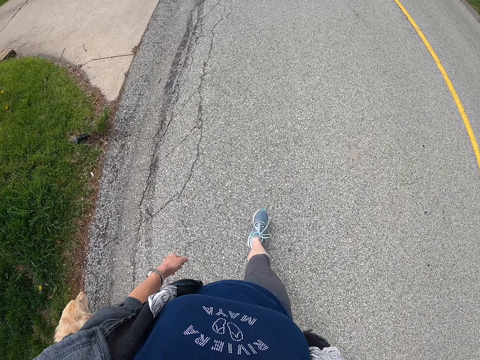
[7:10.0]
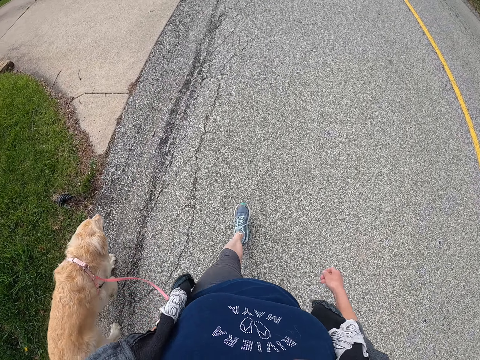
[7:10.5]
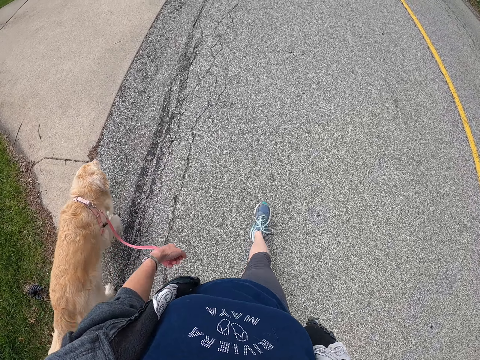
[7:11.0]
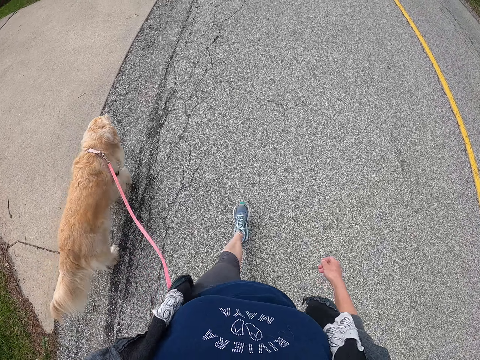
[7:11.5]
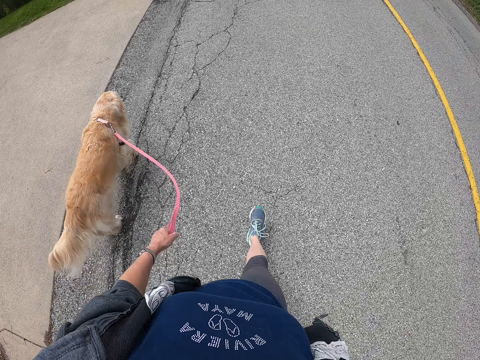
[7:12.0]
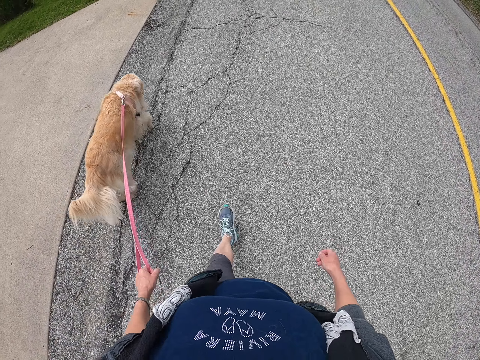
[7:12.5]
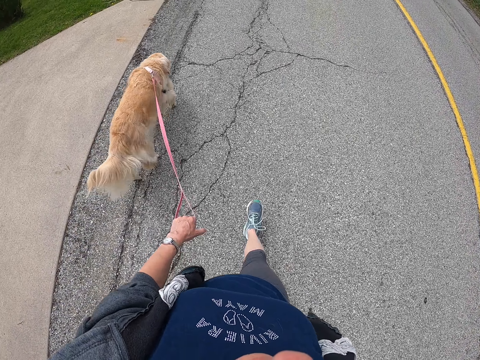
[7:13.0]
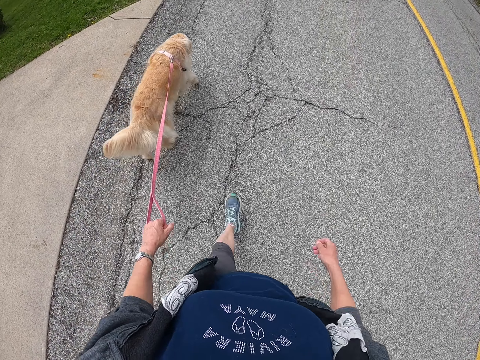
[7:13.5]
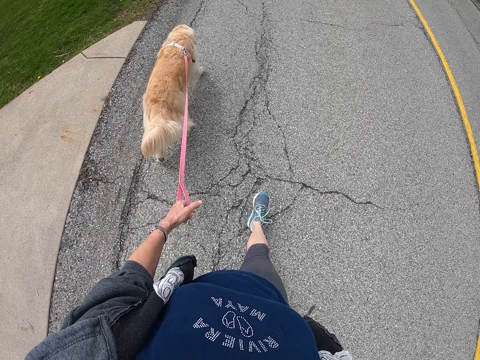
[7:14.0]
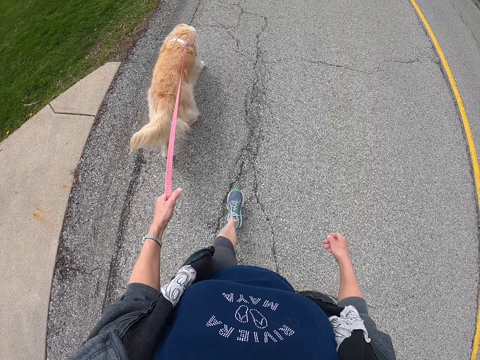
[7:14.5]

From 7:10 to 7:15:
The camera wearer walks with a dog along the road.

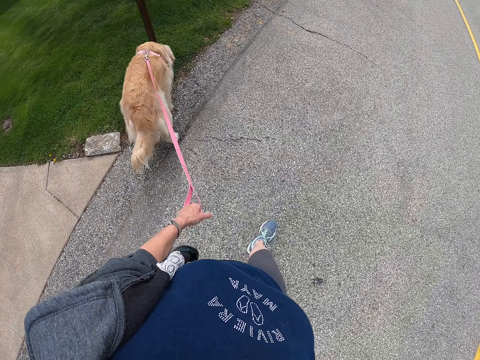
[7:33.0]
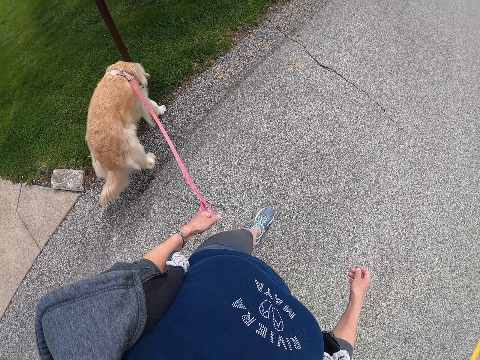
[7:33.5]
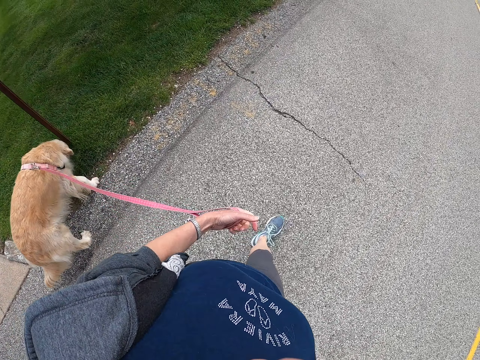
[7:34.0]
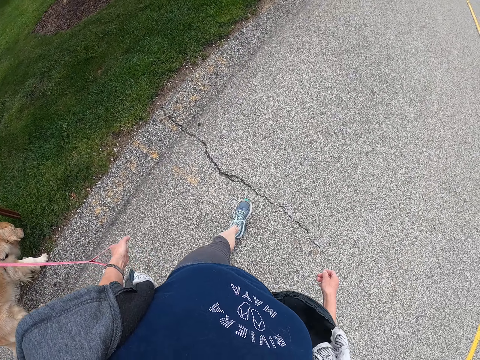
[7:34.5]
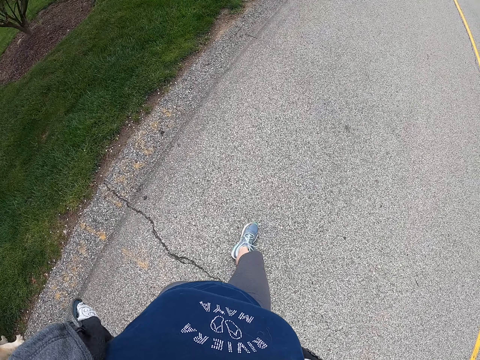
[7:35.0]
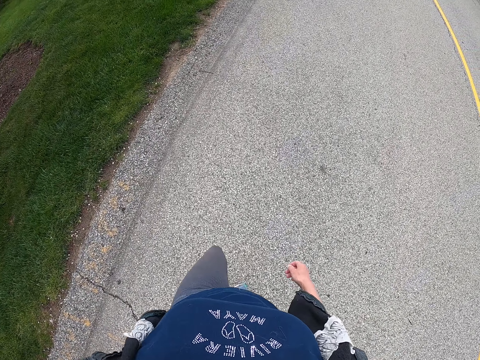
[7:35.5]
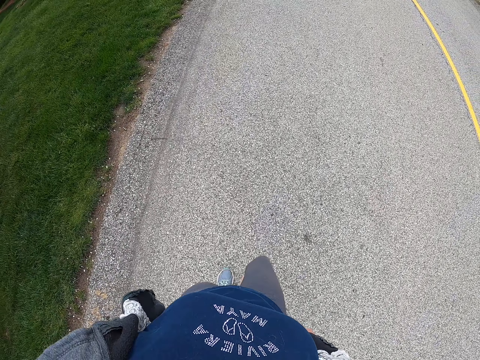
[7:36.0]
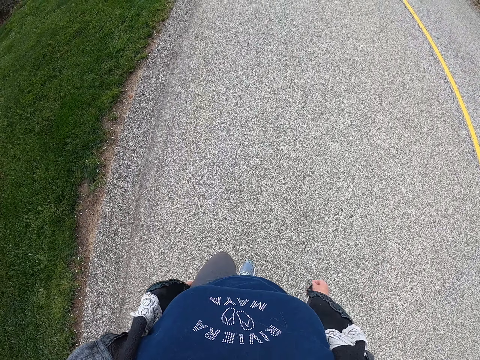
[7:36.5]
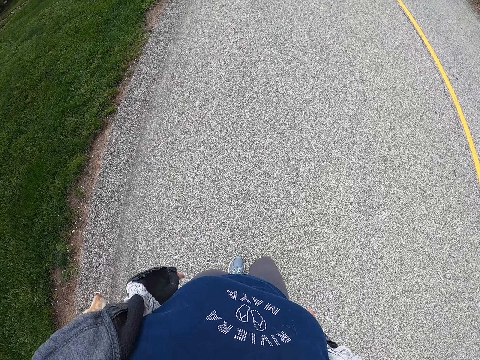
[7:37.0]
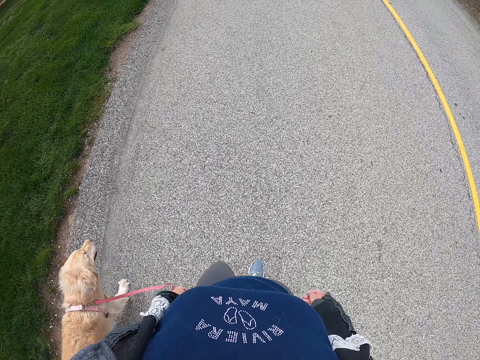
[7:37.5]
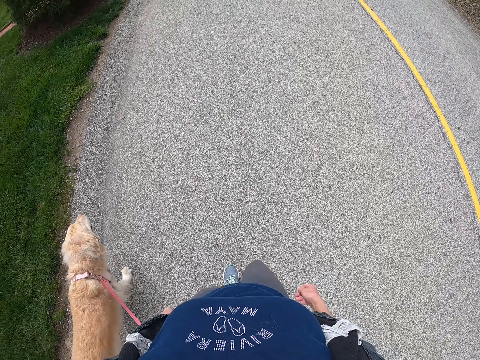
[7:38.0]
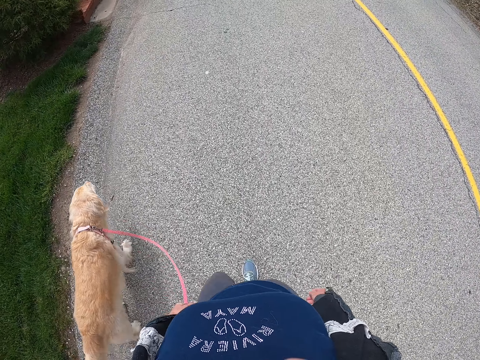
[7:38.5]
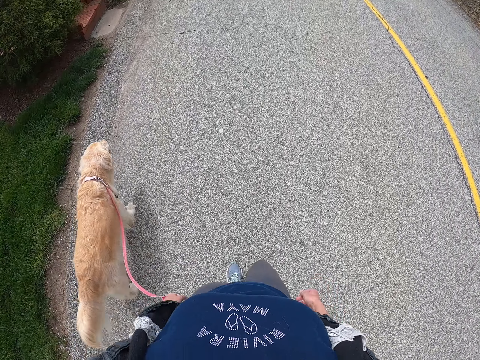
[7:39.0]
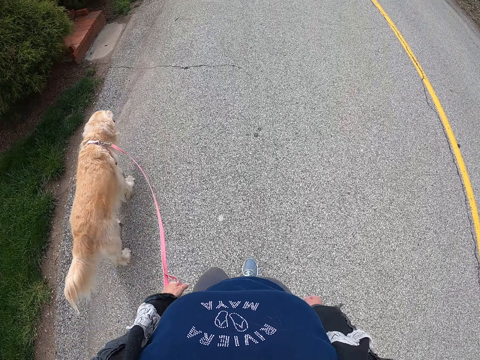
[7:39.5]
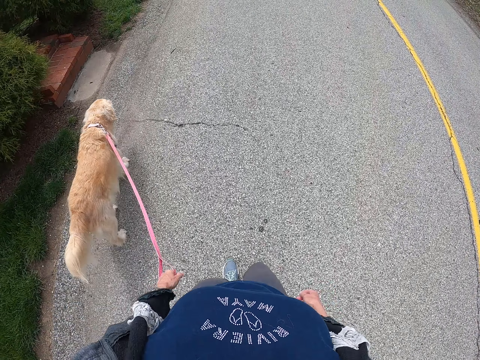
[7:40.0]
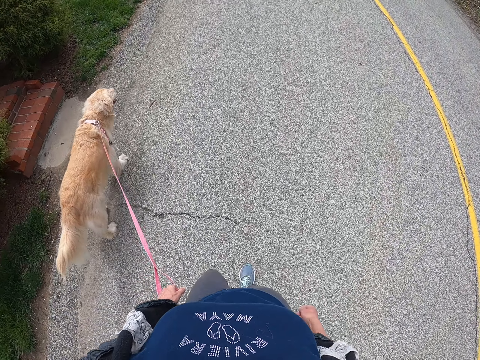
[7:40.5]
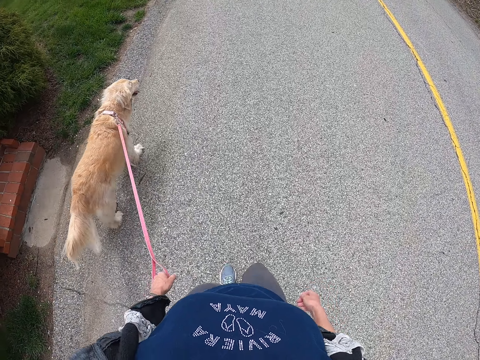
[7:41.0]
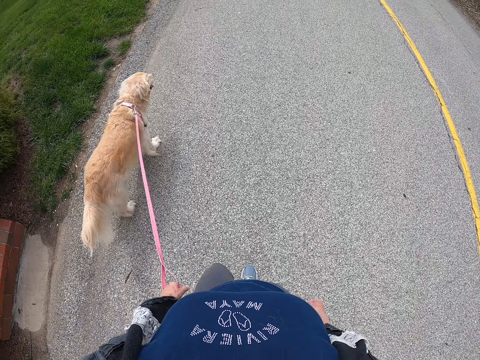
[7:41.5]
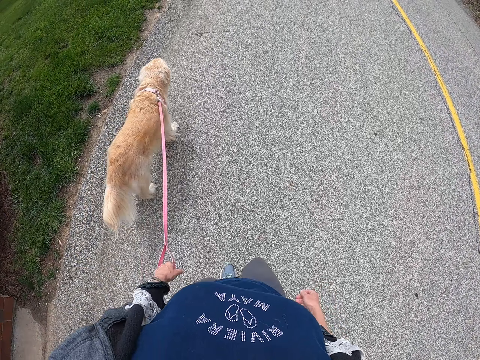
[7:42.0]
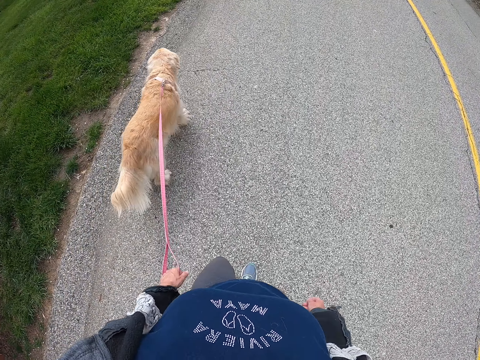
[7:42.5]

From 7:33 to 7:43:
The camera wearer pulls the dog. They walk with the dog along the road.

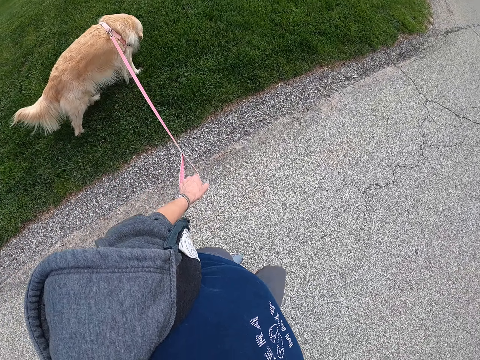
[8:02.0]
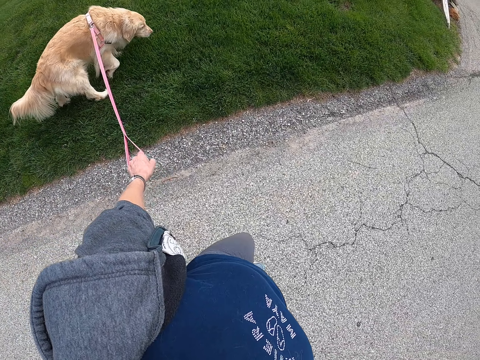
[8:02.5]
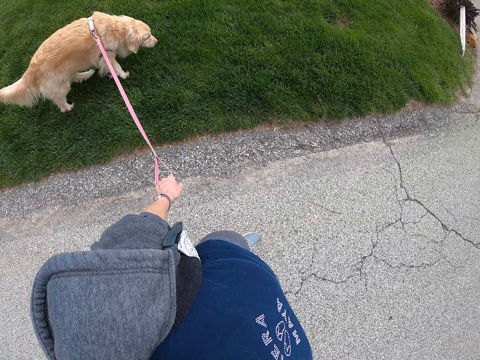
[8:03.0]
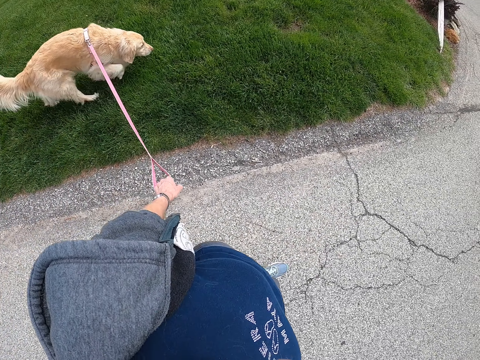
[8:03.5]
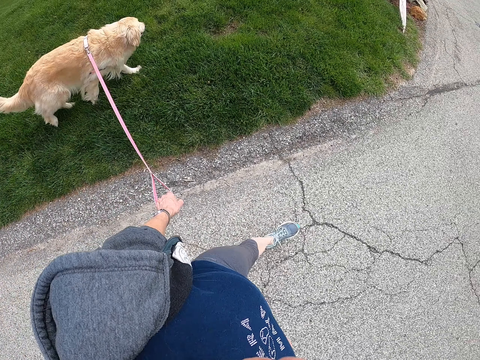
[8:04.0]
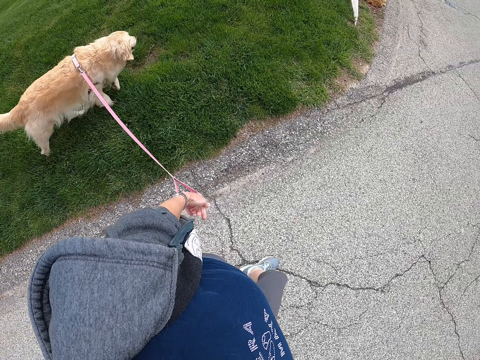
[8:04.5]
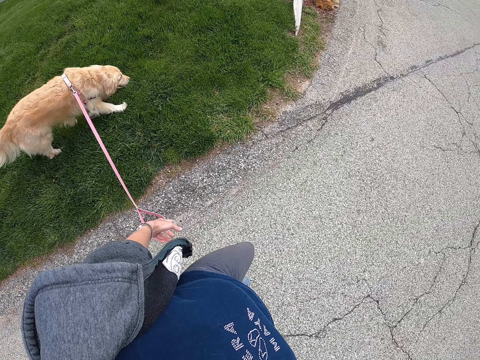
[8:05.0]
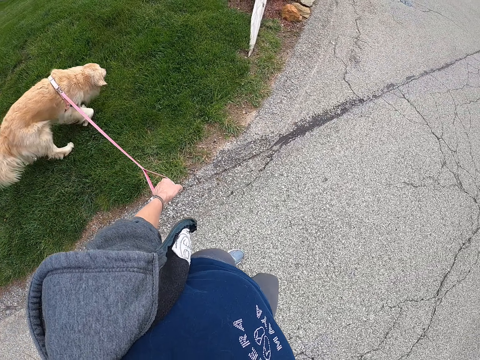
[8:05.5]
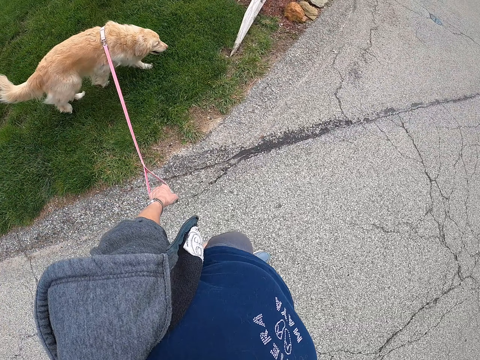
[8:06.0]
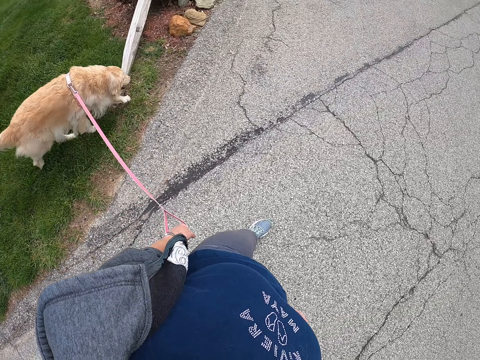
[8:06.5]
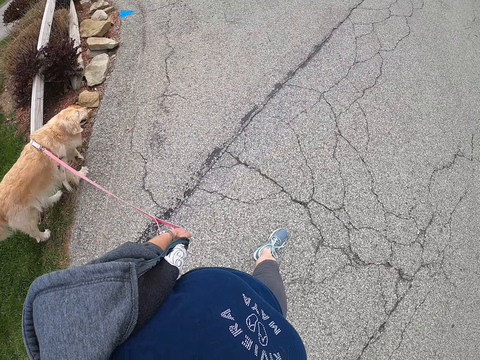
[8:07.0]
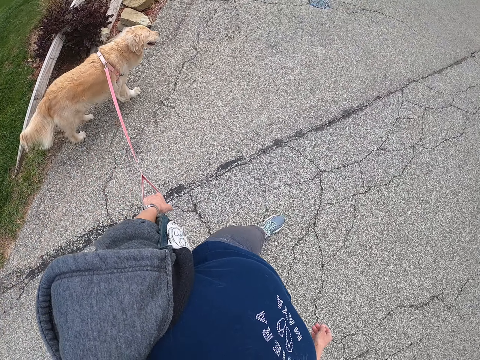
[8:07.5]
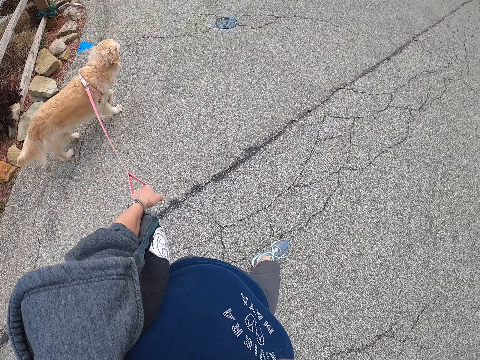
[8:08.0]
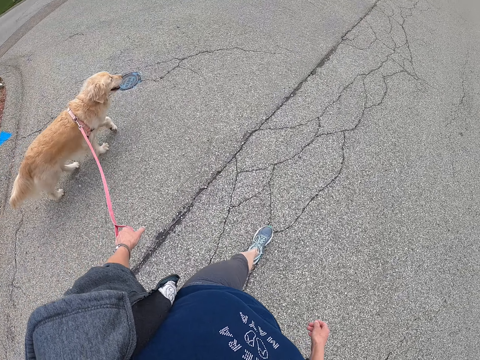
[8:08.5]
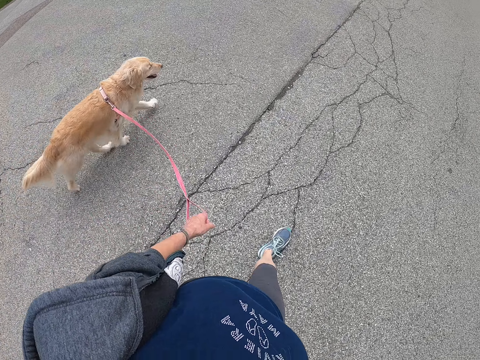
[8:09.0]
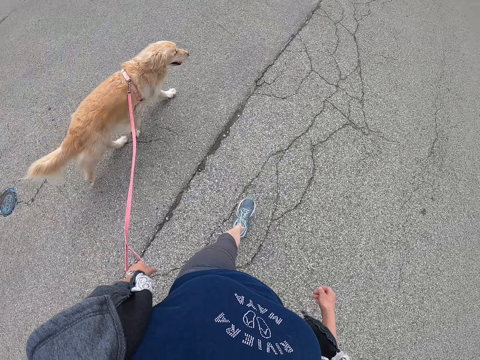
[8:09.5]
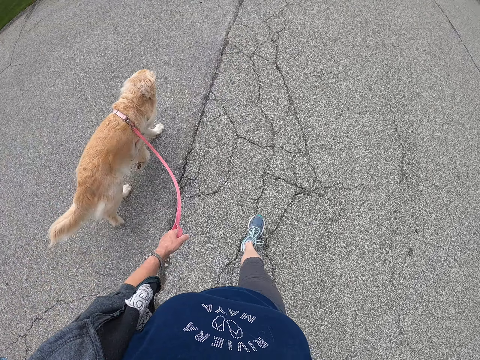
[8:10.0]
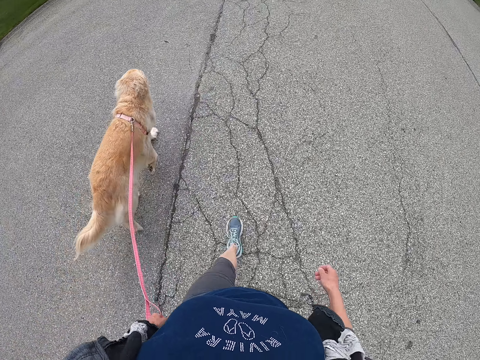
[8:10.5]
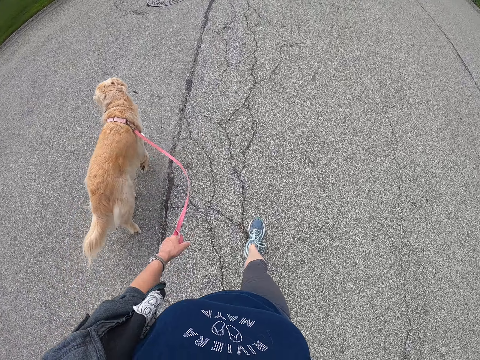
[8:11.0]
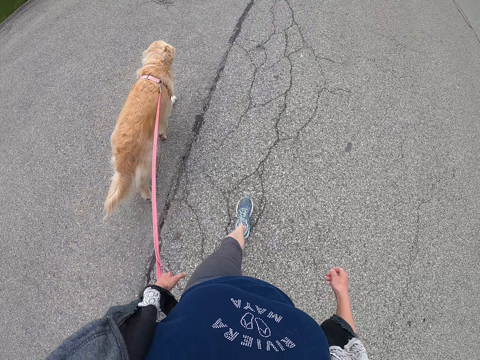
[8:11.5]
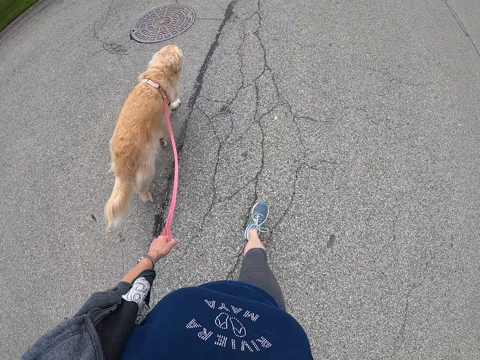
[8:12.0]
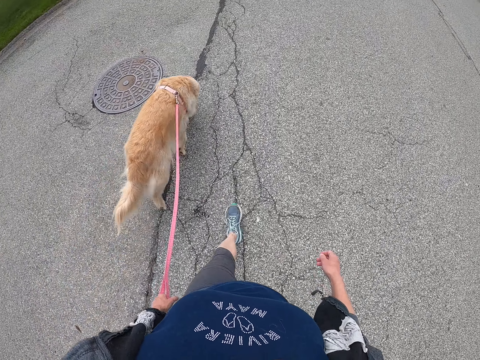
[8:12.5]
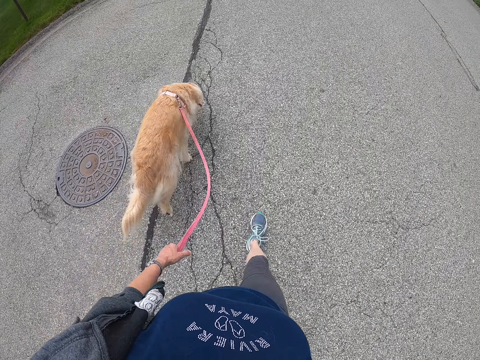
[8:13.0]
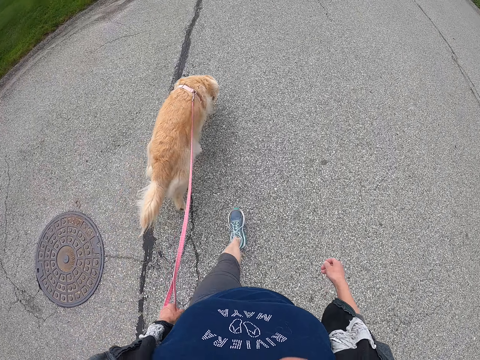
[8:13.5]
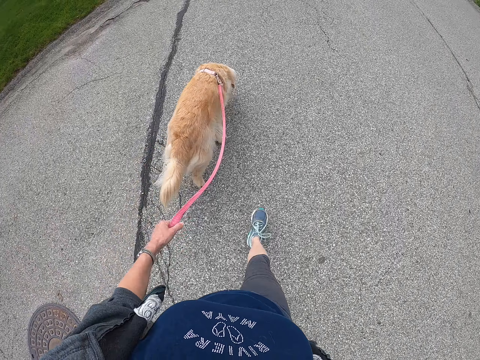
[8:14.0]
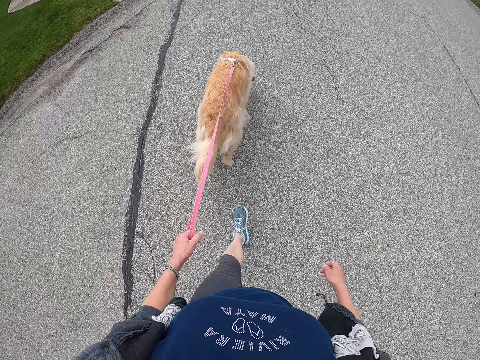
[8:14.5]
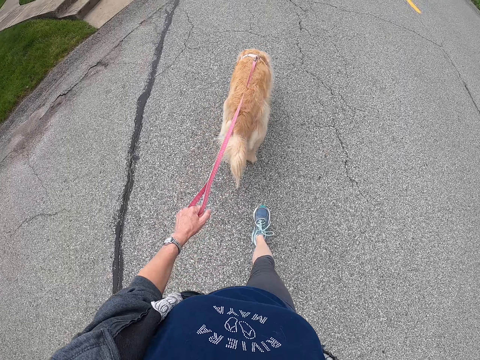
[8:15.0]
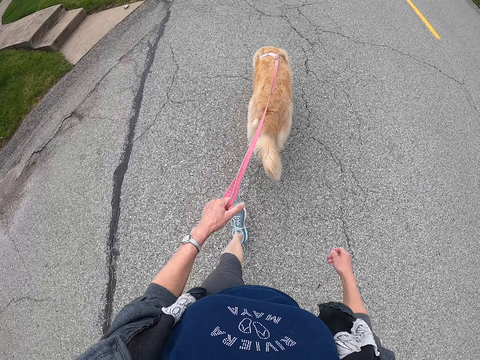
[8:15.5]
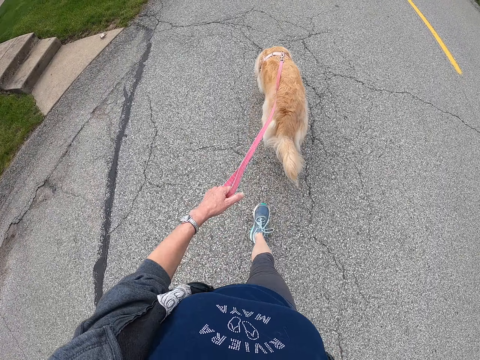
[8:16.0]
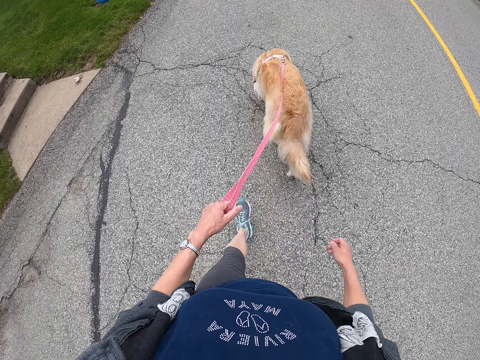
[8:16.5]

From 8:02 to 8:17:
The camera wearer pulls the dog. They walk with the dog along the road.
